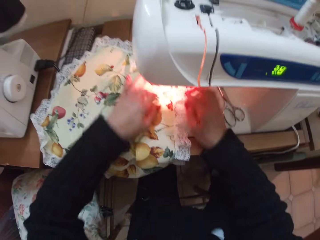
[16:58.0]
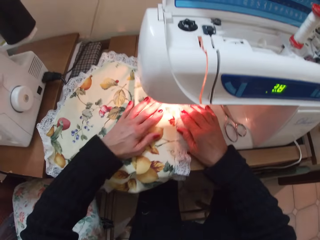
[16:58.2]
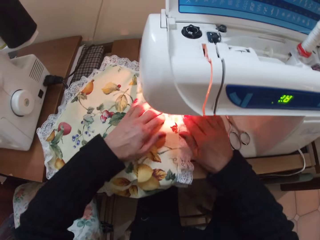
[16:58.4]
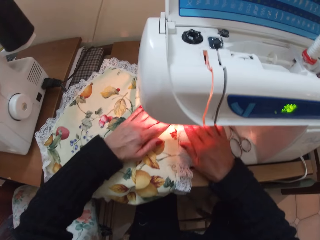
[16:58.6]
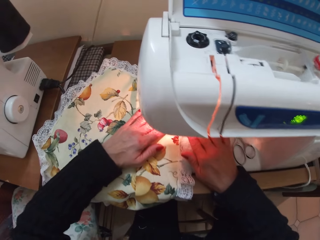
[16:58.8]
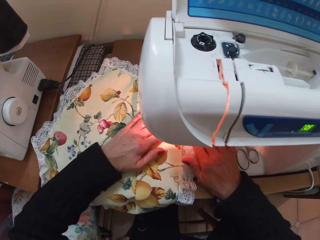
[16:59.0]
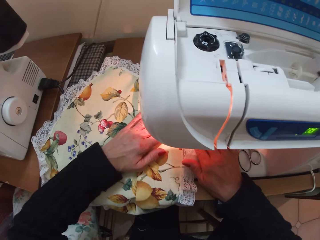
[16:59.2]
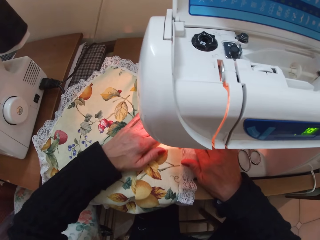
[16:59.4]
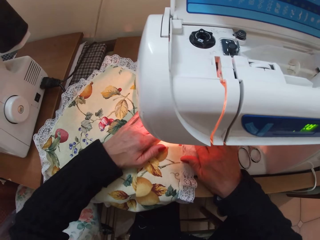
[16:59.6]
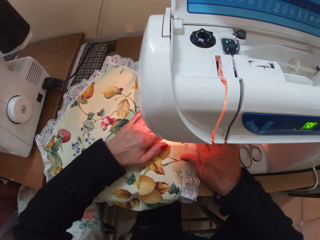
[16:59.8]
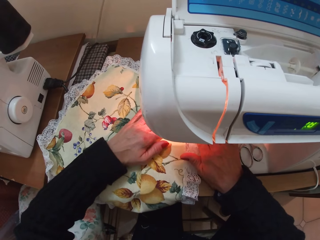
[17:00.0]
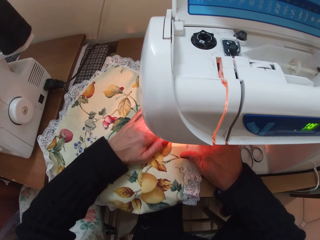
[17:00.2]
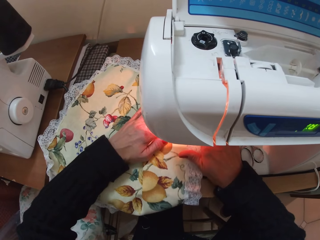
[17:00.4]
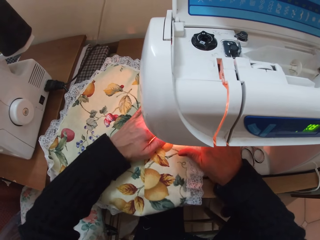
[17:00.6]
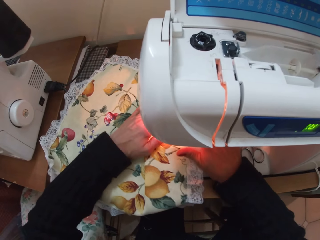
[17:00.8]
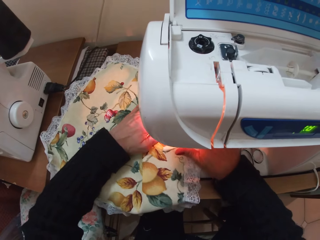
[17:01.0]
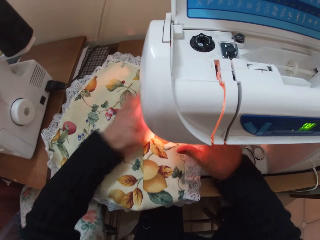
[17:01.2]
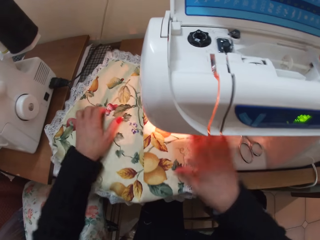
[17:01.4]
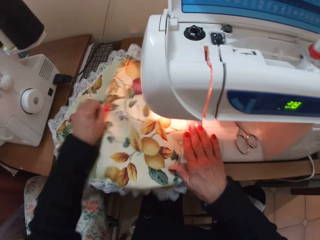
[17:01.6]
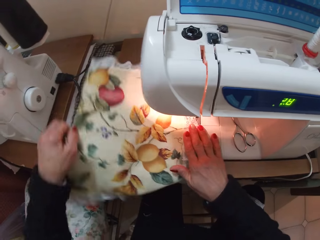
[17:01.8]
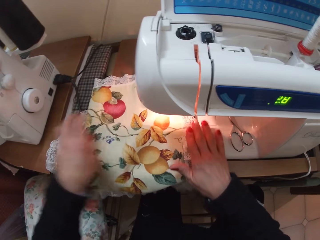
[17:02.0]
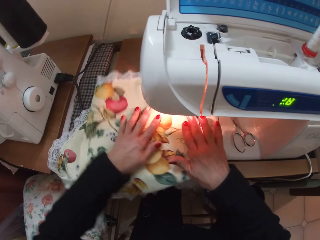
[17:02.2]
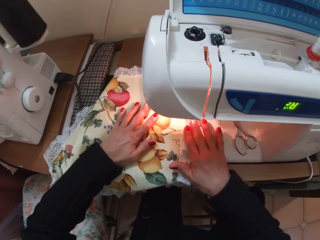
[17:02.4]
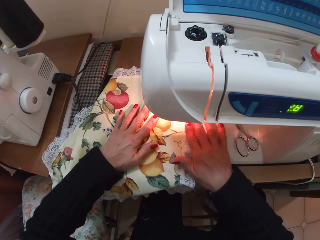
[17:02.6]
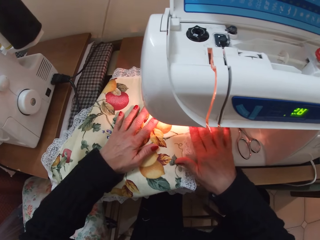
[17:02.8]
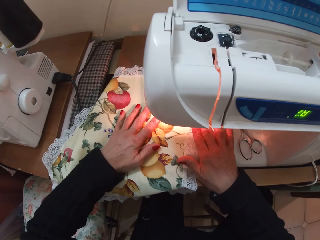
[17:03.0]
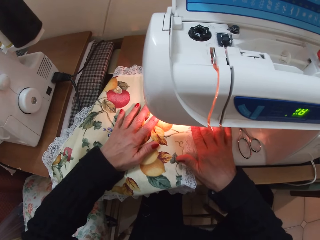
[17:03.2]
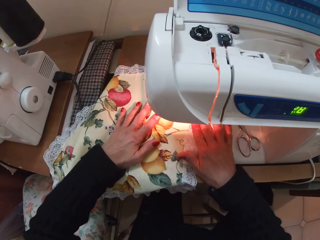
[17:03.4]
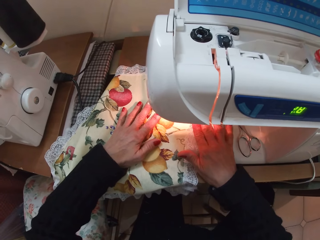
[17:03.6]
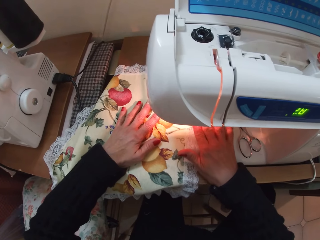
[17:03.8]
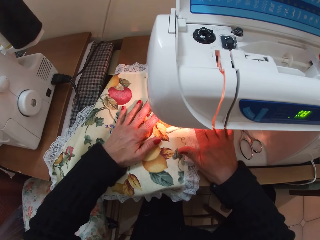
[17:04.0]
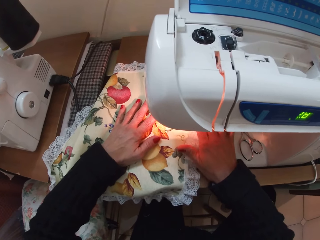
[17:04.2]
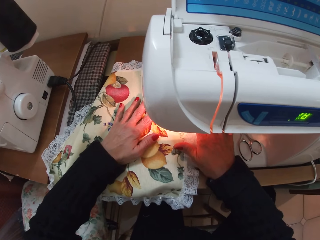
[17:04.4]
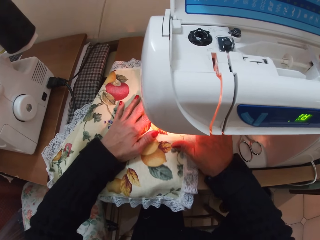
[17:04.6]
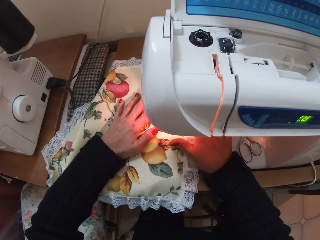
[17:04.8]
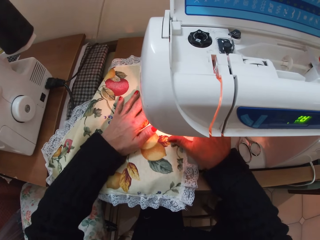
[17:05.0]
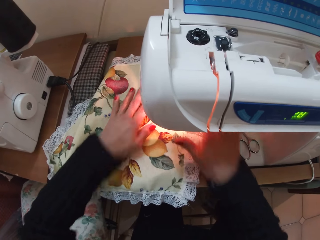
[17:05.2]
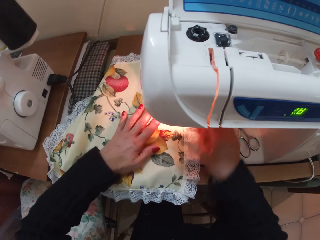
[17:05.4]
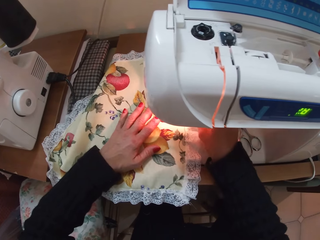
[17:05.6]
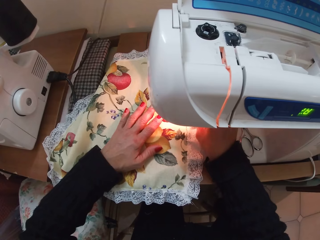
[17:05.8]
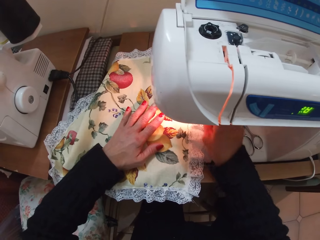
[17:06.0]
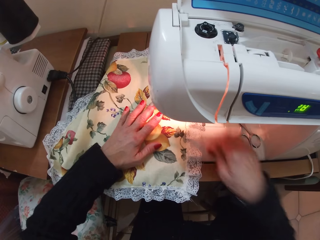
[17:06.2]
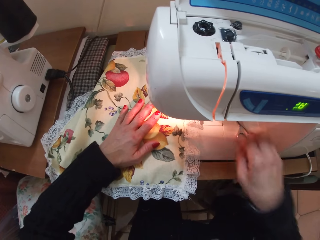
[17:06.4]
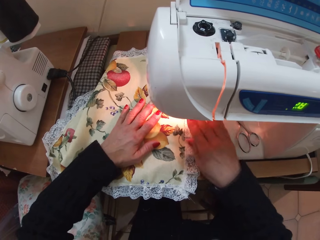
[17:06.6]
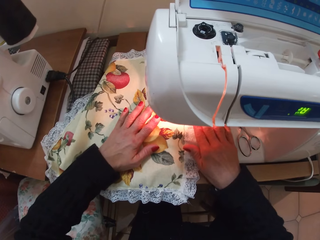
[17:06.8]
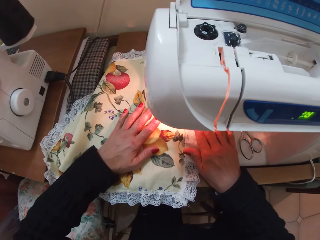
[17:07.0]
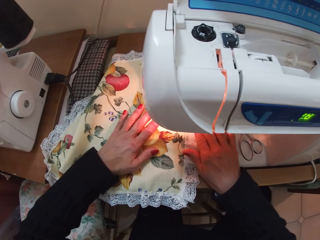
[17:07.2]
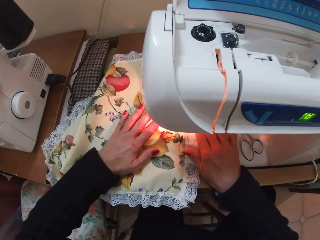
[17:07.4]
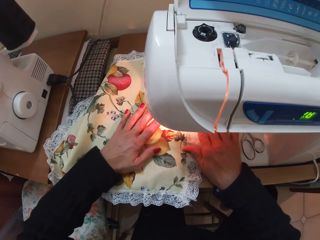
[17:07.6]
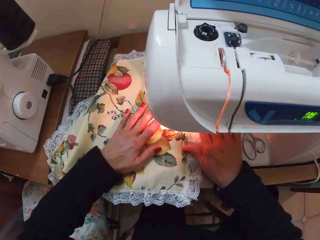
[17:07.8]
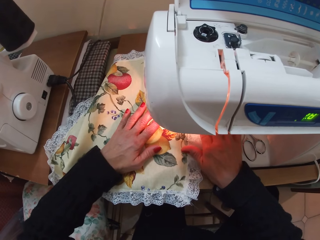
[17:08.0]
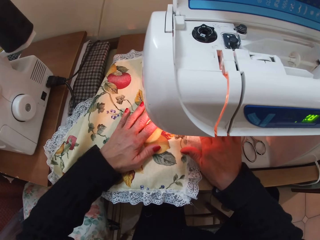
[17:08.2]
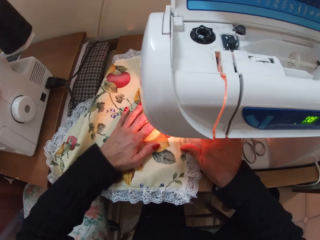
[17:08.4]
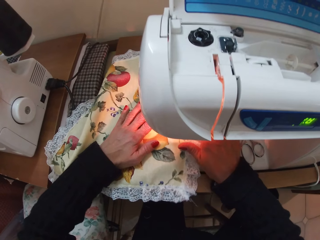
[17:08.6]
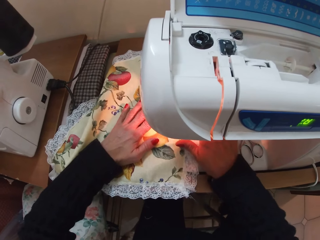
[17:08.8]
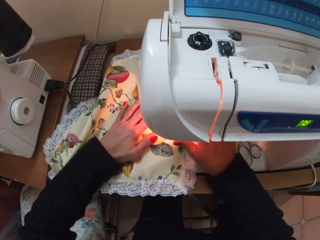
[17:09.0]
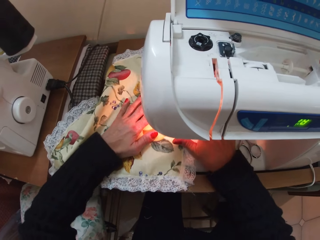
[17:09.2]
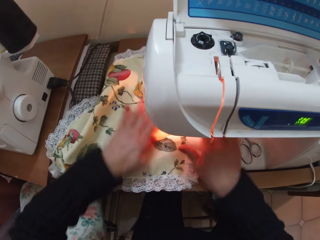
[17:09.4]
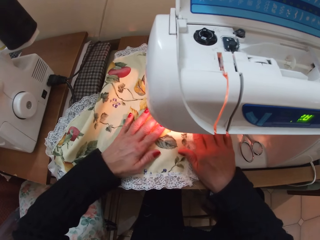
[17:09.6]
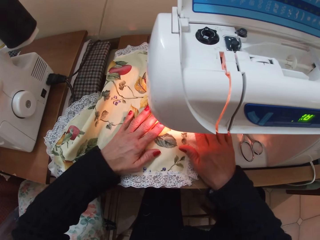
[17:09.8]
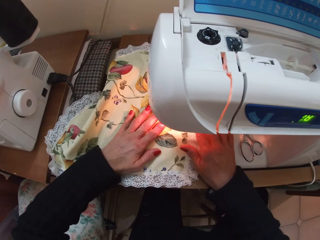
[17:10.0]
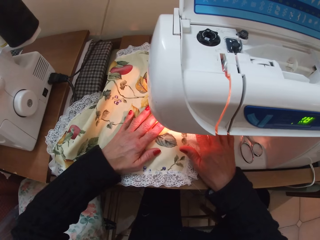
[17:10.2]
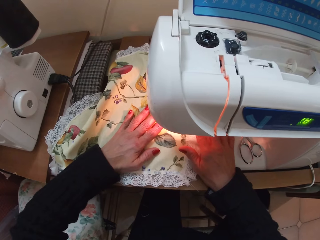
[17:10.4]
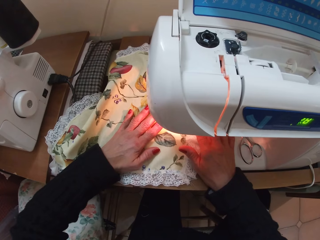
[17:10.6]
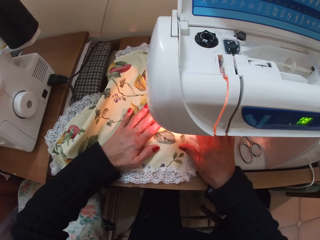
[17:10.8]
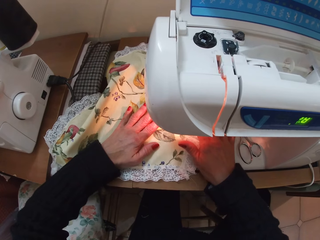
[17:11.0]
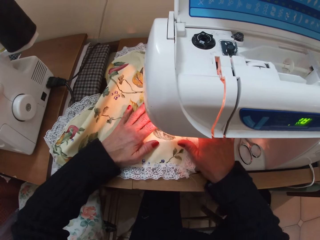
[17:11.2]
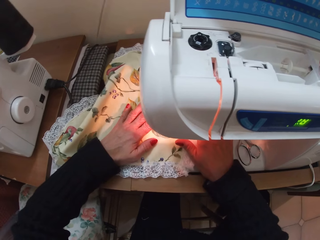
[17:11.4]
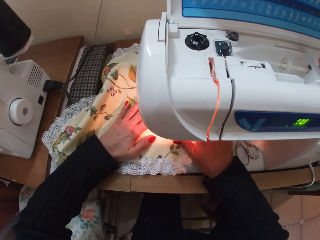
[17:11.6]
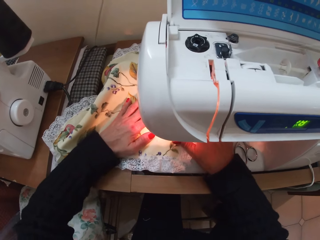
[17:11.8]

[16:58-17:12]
The camera wearer adjusts the fabric again. They sew the fabric with the sewing machine. They remove a thread. They continue to sew the piece of cloth.

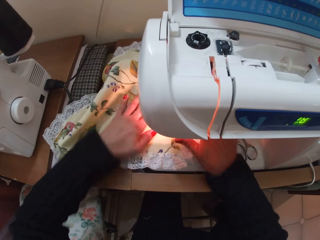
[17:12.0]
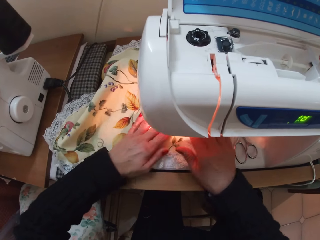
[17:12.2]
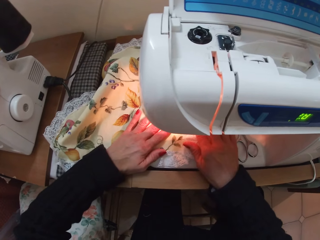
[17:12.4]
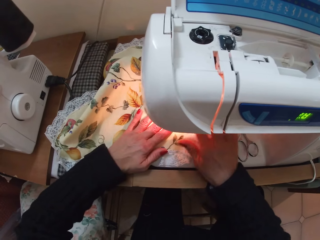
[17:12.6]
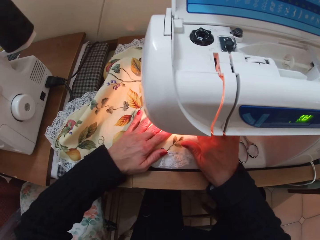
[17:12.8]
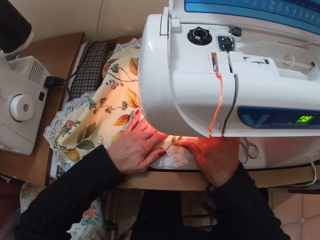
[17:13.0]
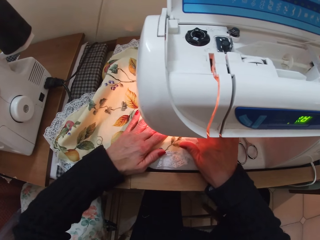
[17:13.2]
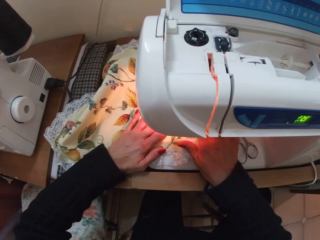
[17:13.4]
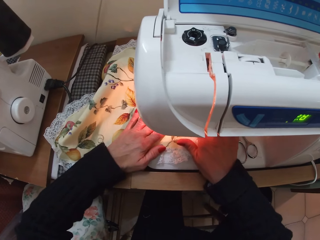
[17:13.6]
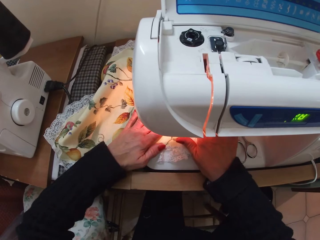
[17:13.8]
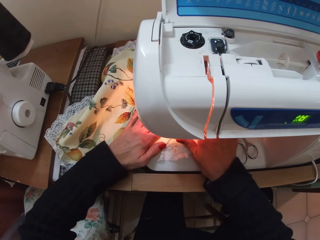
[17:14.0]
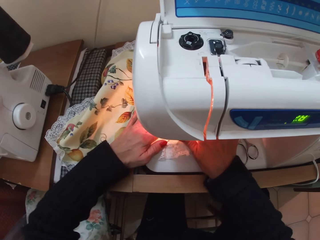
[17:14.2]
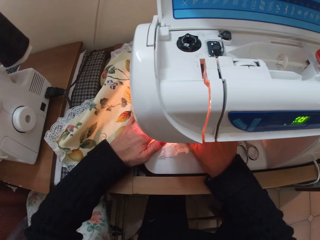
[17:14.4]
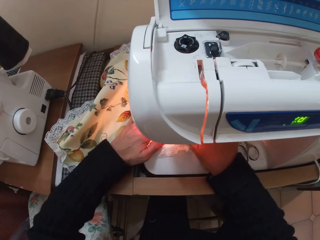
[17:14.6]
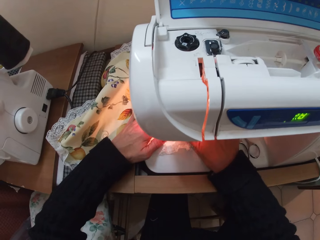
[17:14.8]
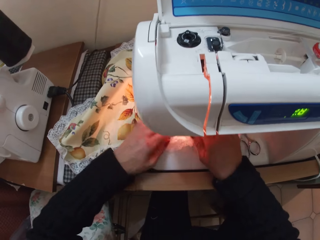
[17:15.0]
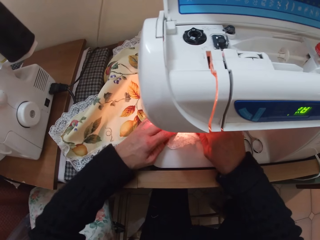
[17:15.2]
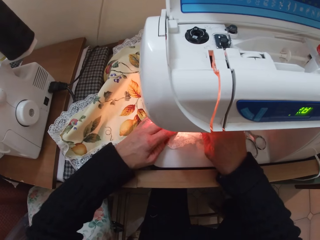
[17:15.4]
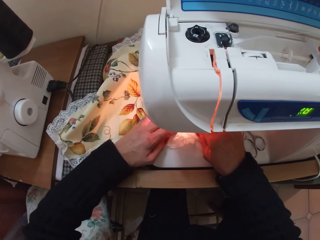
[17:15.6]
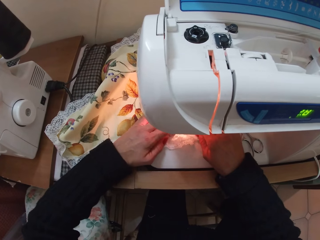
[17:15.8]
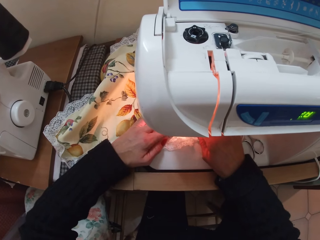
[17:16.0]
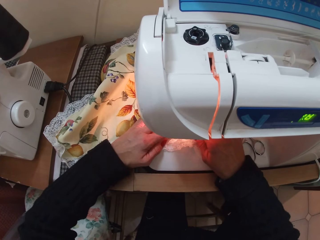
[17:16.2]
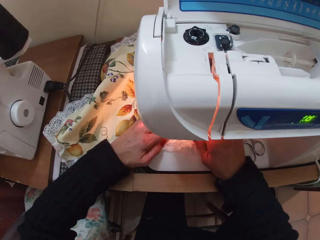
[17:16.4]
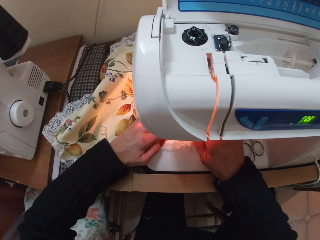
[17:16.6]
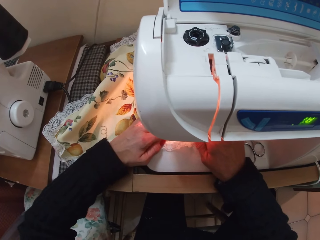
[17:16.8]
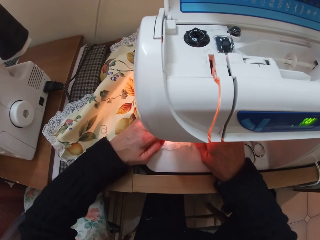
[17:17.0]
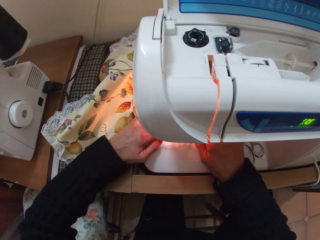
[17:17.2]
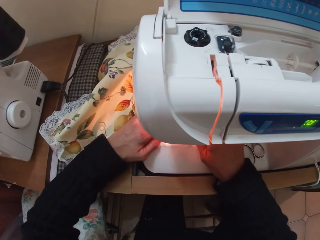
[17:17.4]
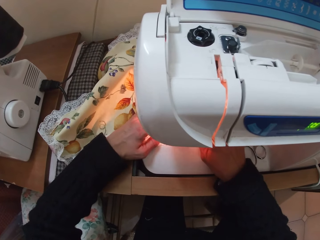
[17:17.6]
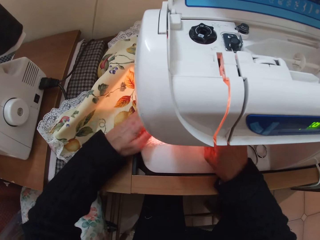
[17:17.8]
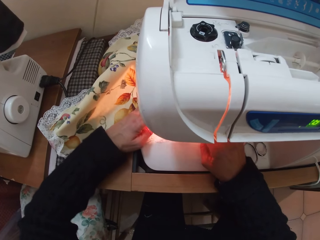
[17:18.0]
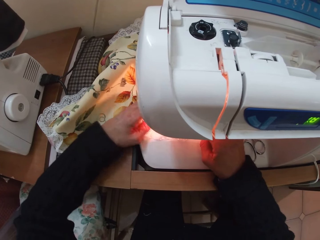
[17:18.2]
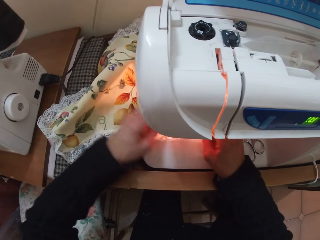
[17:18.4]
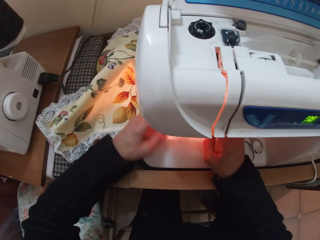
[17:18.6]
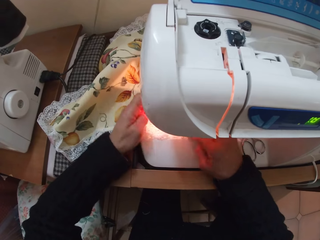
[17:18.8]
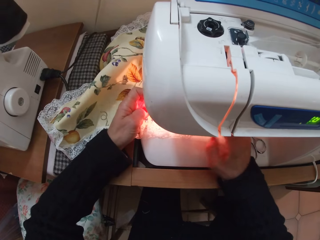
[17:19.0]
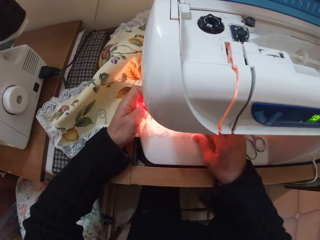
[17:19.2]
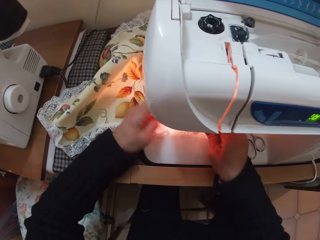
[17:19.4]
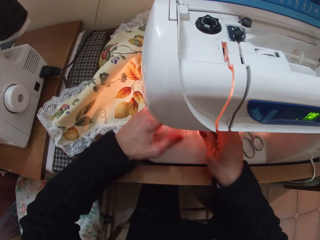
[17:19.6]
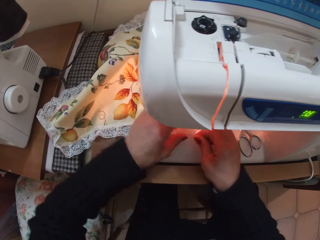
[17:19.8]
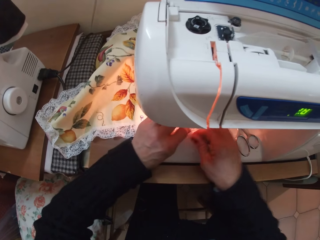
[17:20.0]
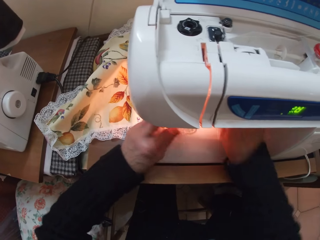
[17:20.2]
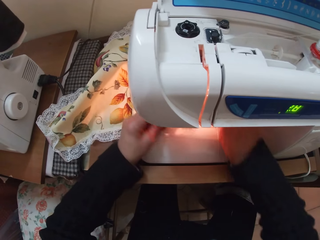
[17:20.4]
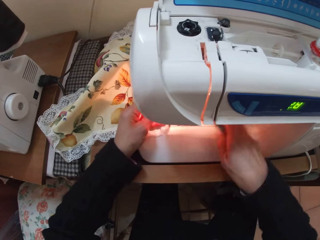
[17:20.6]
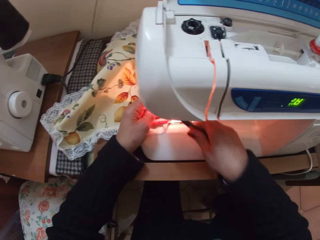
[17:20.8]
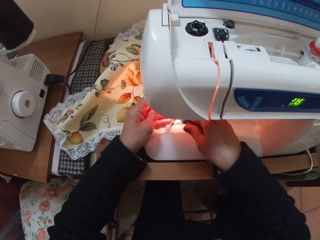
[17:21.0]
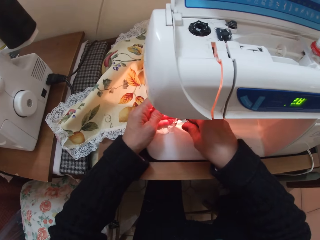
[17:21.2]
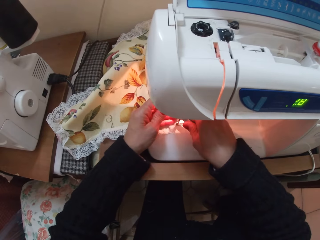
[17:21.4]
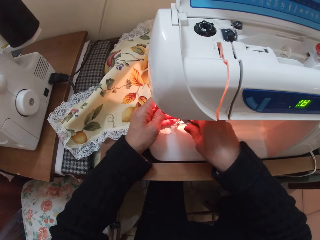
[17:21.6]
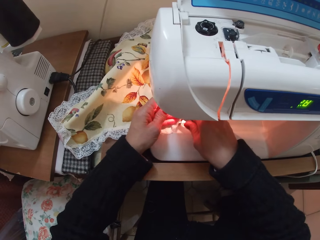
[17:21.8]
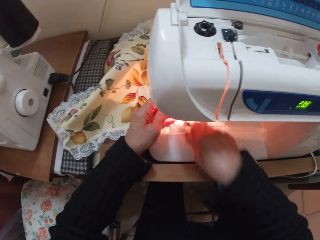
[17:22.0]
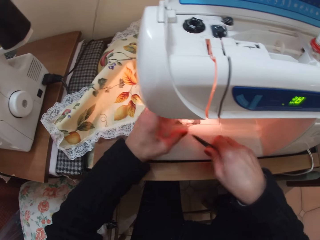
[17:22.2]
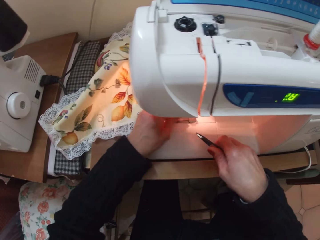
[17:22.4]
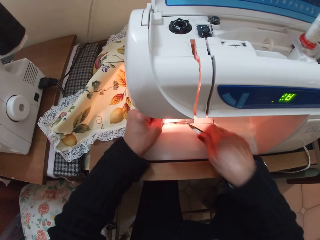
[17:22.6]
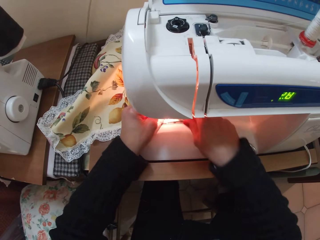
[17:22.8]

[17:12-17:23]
The camera wearer picks up the scissors from the sewing machine. They cut off thread from the fabric with the scissors.
